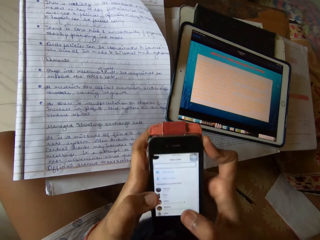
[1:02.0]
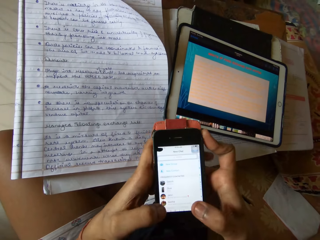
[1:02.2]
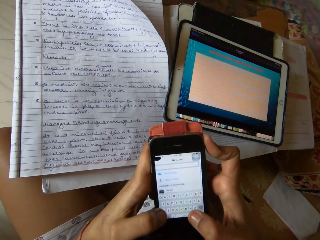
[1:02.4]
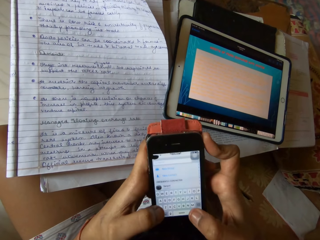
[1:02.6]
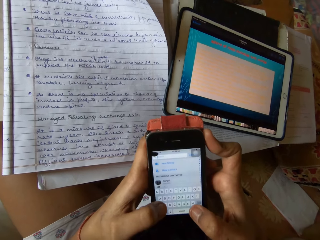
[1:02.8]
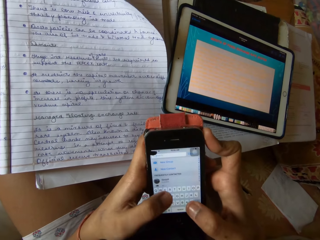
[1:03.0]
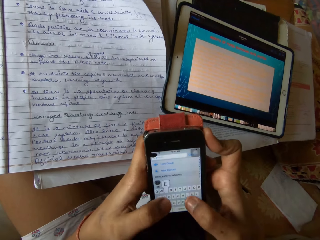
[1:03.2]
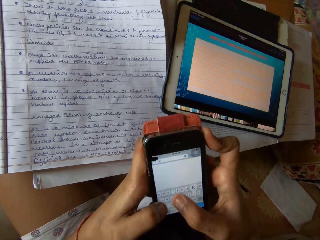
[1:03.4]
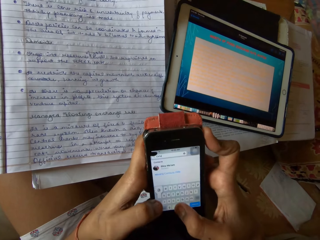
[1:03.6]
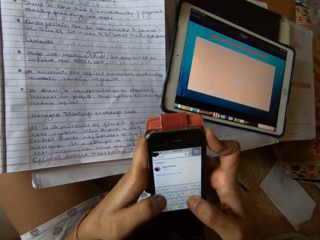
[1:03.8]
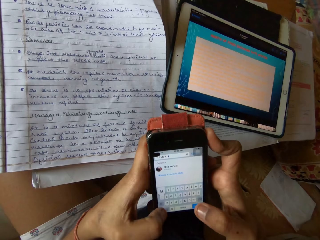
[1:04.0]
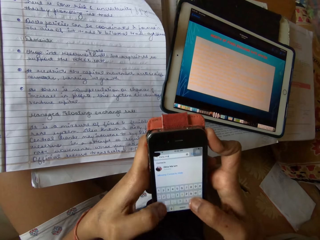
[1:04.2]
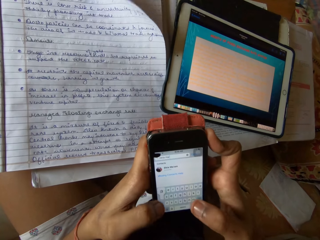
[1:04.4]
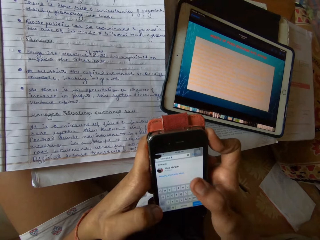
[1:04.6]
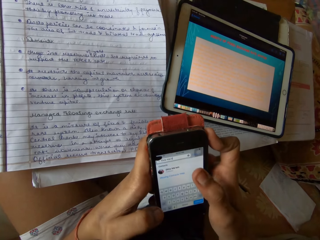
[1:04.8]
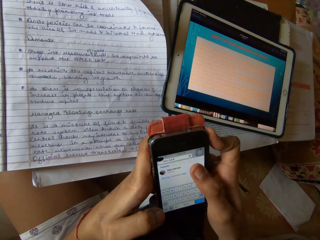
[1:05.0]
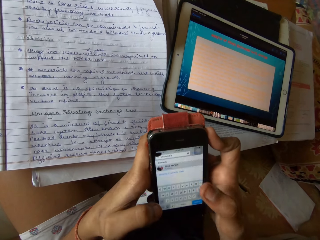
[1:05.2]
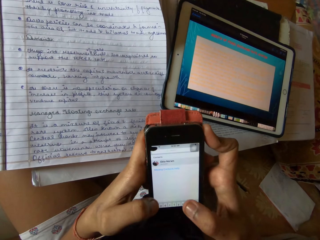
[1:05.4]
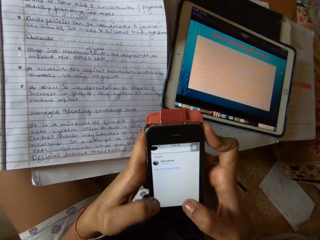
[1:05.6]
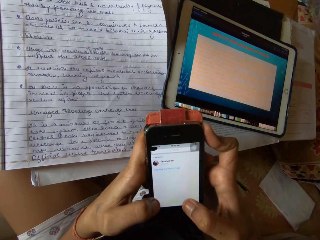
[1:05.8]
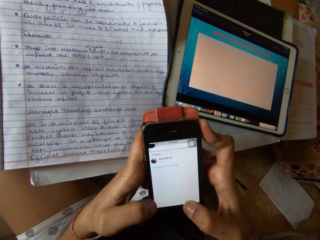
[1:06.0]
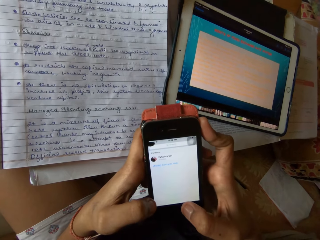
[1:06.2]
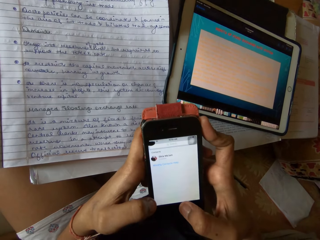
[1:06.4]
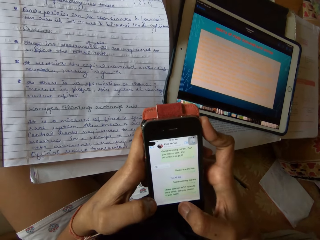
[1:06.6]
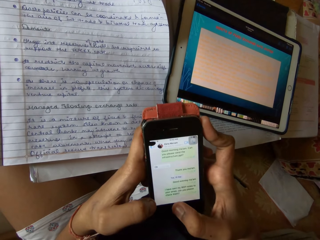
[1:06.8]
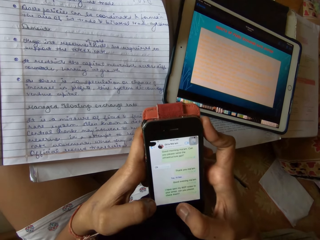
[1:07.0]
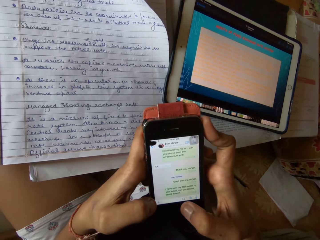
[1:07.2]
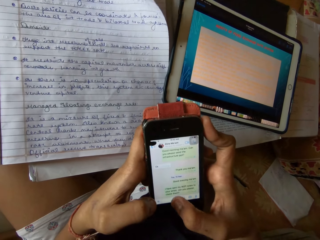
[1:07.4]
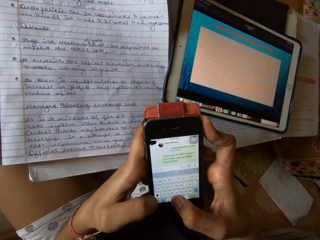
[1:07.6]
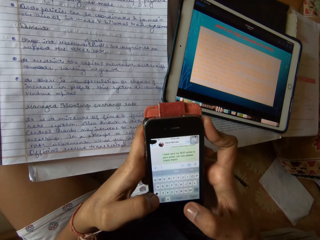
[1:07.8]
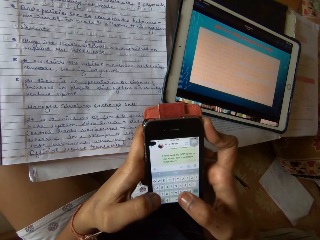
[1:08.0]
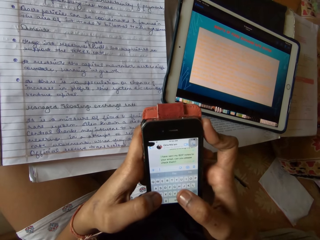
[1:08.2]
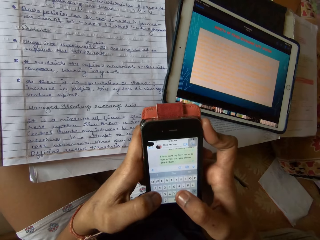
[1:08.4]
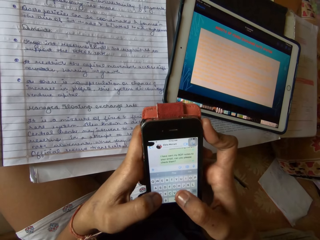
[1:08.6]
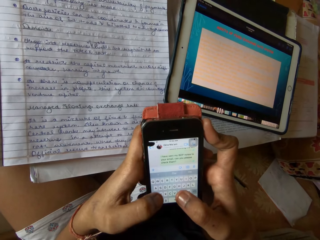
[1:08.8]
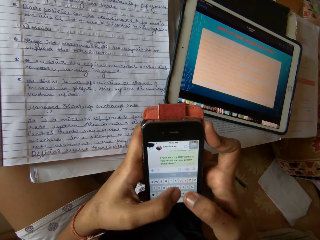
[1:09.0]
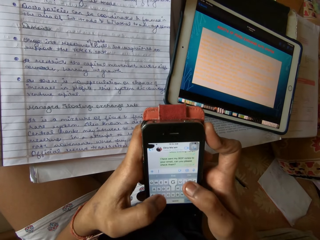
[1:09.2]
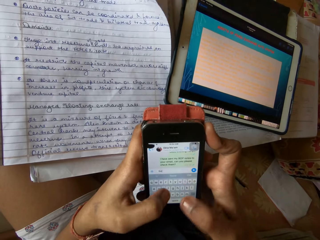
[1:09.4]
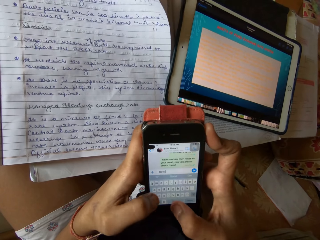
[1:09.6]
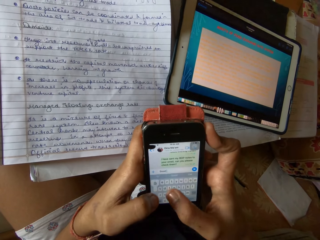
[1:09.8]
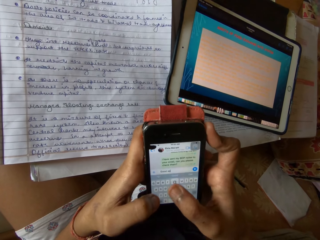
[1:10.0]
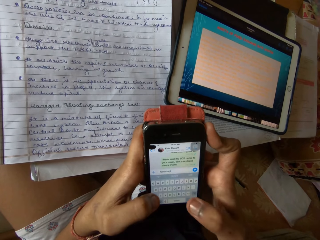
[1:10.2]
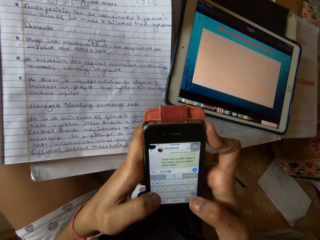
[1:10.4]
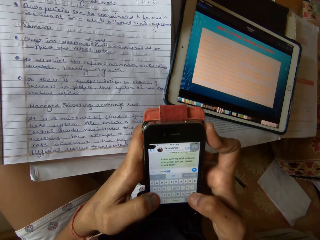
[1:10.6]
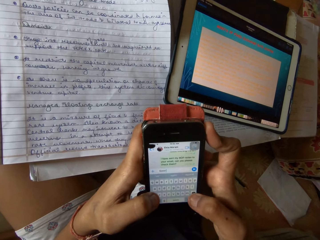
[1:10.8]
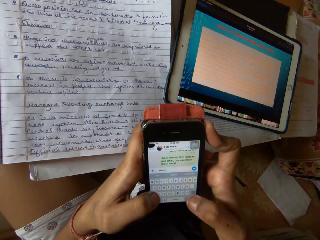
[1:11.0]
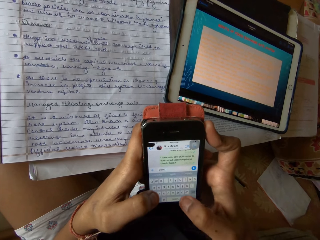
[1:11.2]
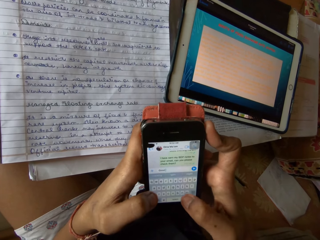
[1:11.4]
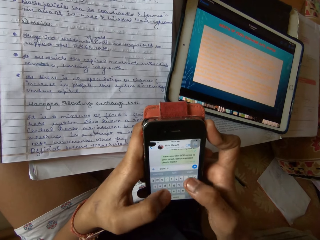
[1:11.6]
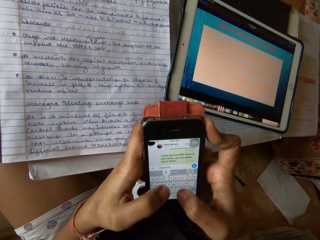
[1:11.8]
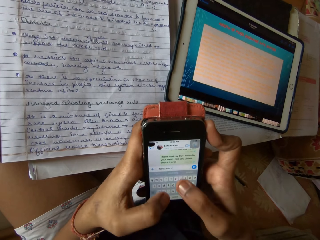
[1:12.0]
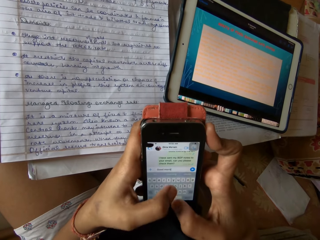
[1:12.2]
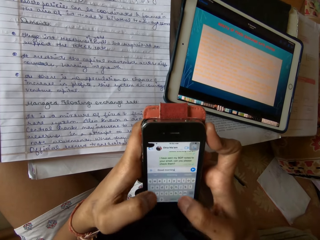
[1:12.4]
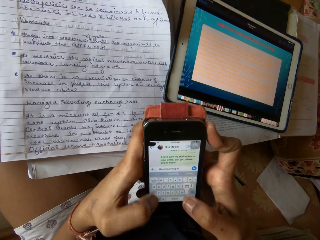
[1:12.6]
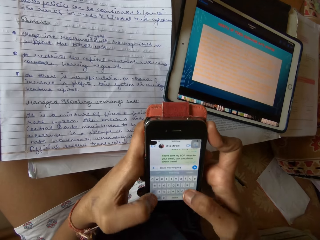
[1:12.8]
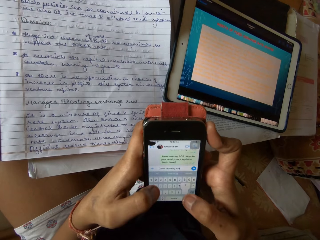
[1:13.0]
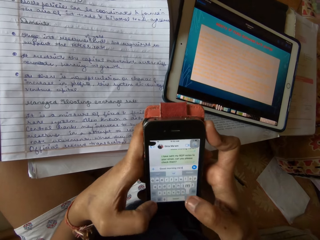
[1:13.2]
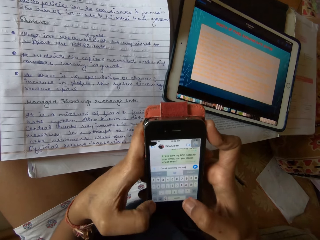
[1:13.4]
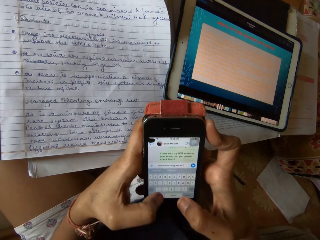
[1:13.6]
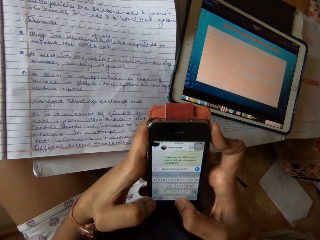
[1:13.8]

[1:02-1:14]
The camera wearer searches a contact. They message someone on WhatsApp. They type on the phone.

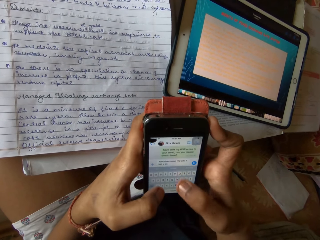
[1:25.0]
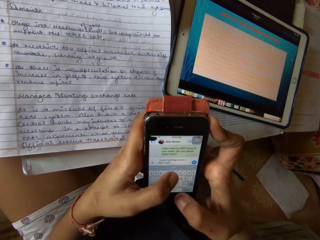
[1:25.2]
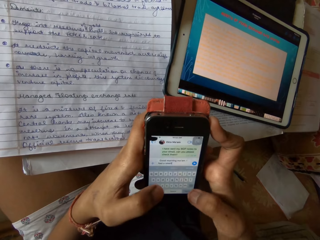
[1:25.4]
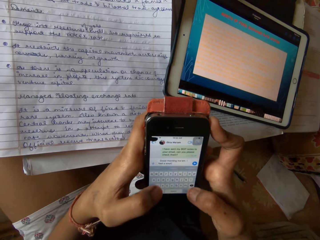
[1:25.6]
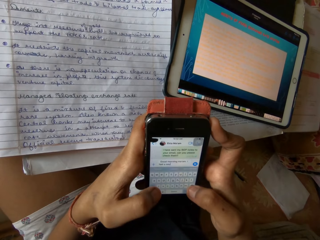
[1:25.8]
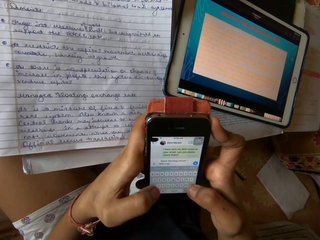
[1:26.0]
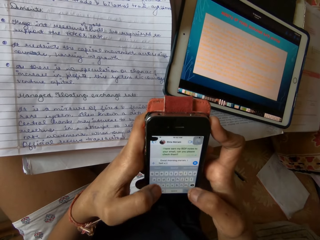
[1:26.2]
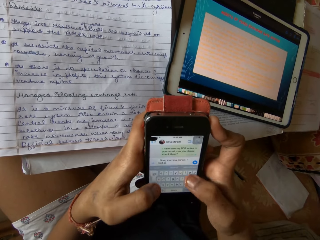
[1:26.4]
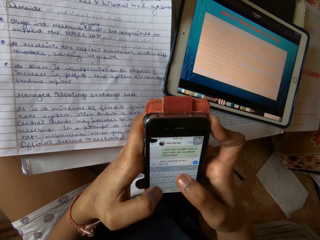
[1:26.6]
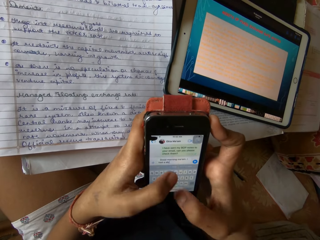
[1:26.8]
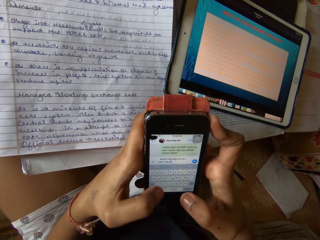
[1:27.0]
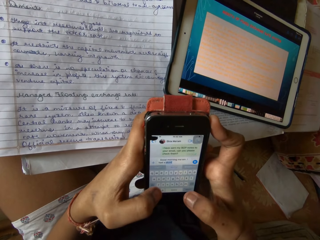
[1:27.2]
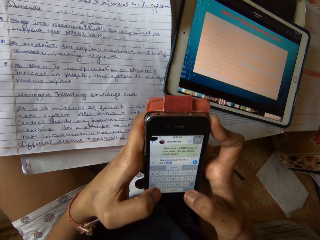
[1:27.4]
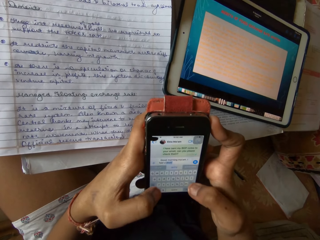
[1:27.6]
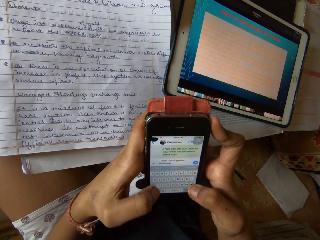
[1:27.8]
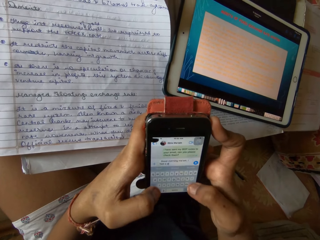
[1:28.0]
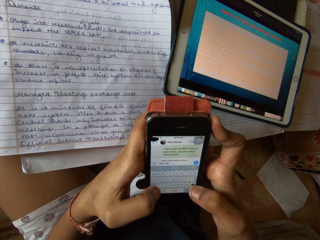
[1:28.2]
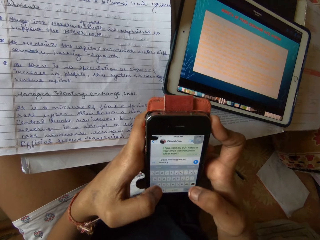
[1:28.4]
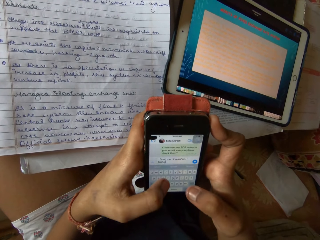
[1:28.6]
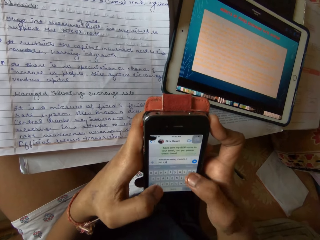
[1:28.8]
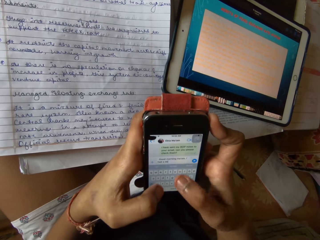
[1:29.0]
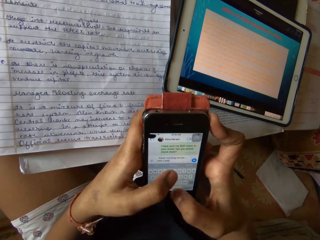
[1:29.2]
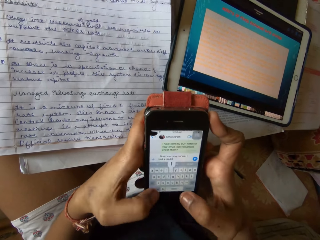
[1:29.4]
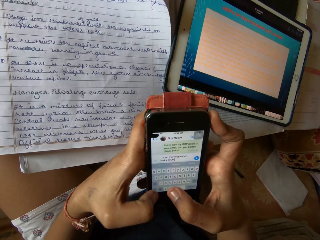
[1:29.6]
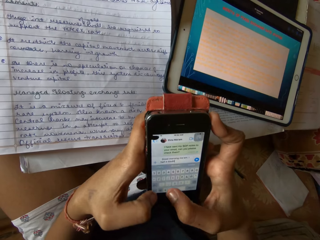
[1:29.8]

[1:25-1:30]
The camera wearer types on the phone.

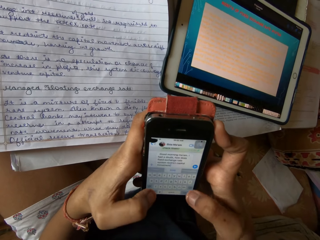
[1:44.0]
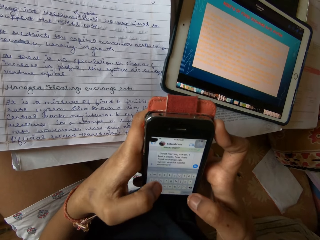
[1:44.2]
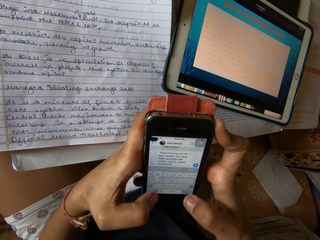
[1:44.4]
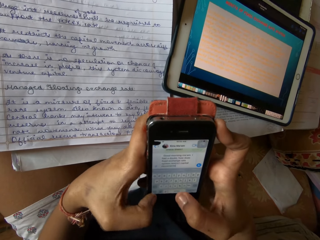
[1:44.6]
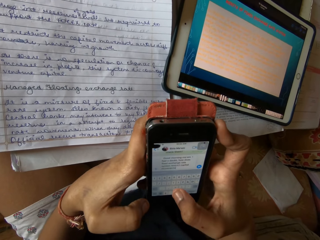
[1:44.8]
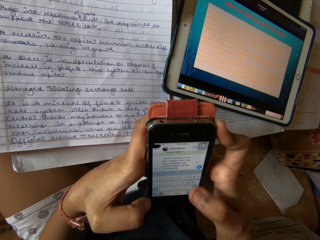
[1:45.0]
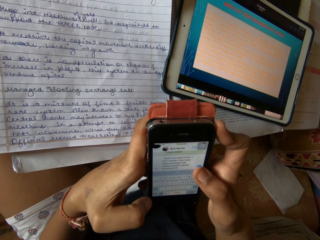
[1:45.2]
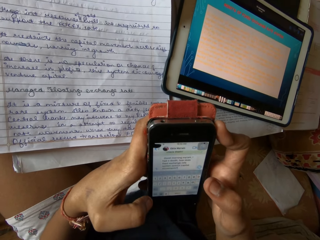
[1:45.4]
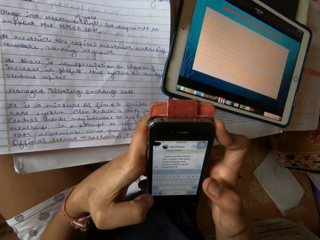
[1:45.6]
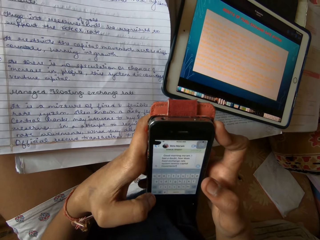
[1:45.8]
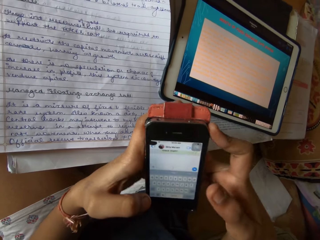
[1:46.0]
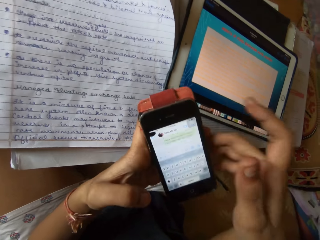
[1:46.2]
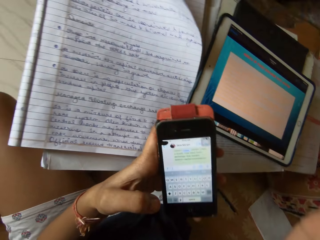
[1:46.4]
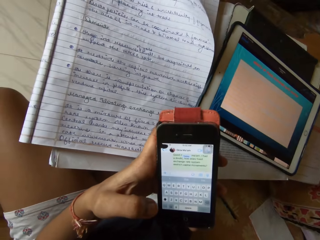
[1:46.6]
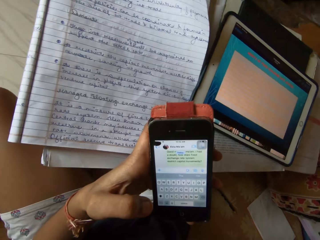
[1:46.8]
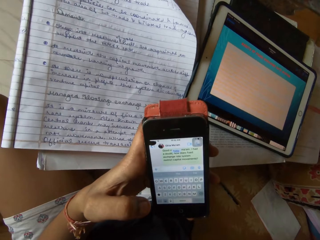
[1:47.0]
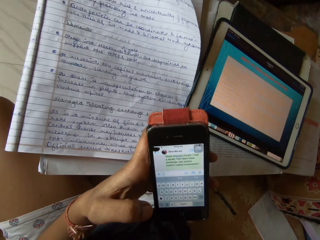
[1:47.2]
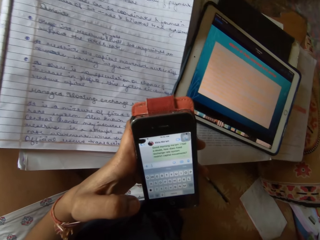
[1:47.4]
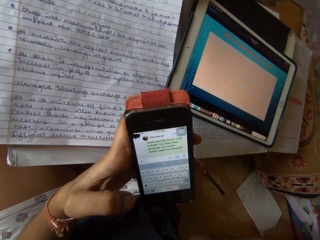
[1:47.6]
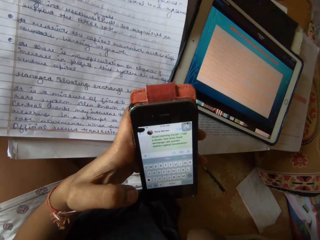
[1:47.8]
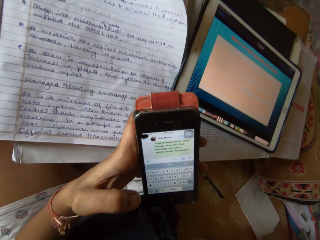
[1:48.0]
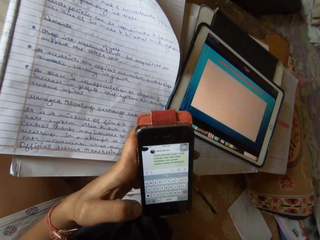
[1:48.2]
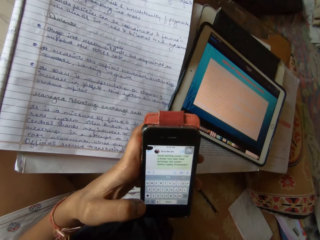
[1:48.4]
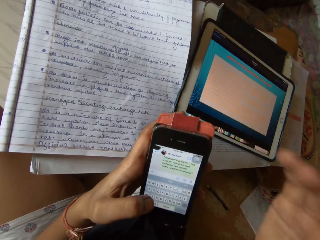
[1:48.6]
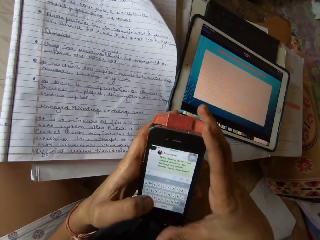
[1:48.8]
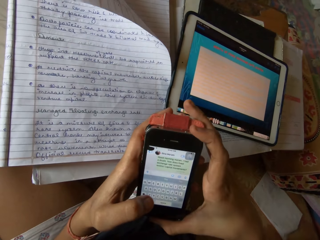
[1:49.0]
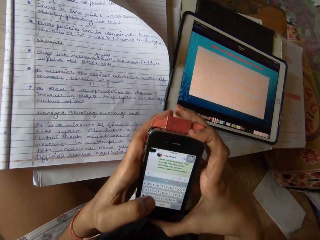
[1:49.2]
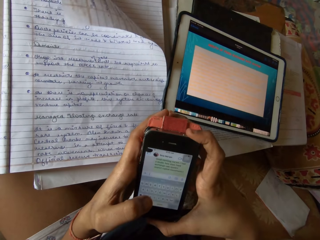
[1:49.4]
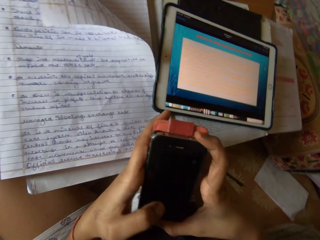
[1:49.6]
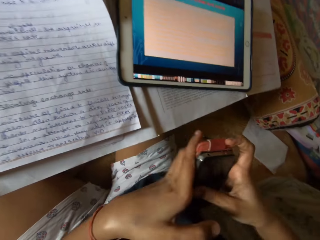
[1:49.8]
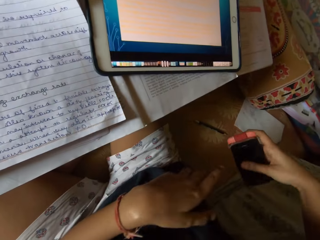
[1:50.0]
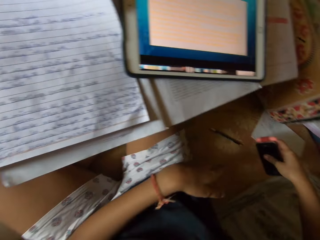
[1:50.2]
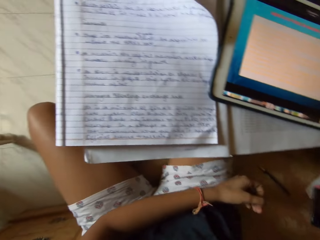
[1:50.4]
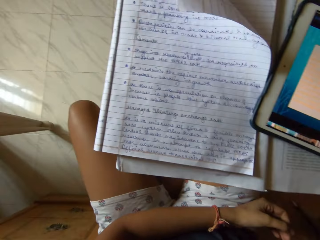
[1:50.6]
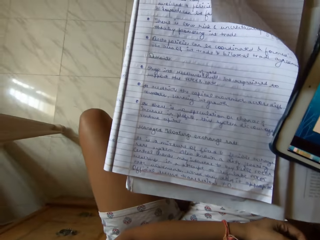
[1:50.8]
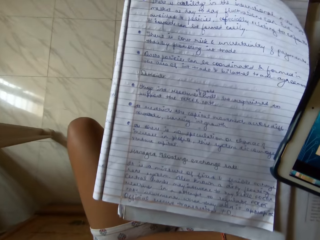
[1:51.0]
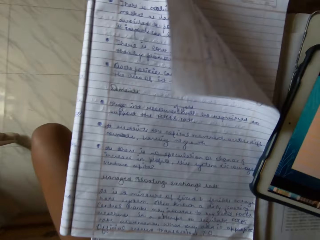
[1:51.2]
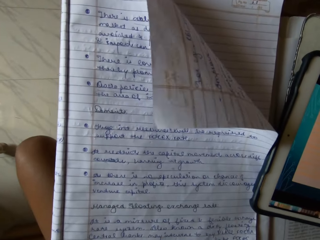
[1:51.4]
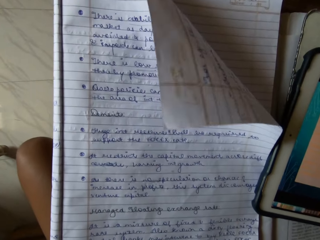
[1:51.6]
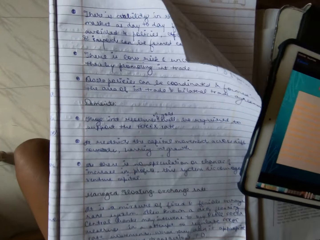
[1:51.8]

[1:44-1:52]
The camera wearer sends a message. They put off the phone. They put the phone down. They keep the phone.
